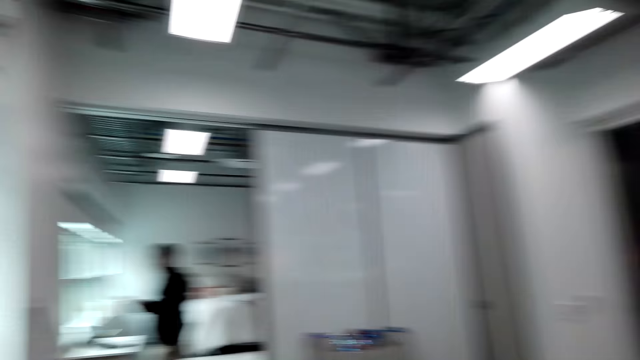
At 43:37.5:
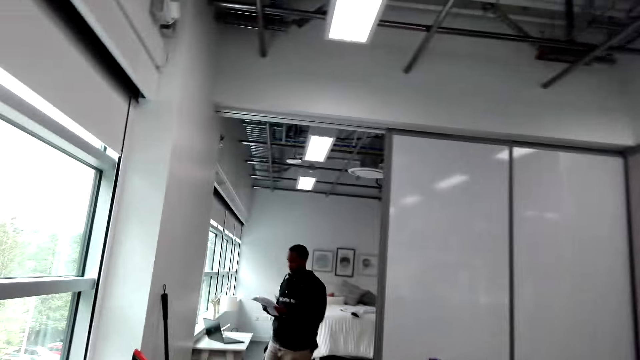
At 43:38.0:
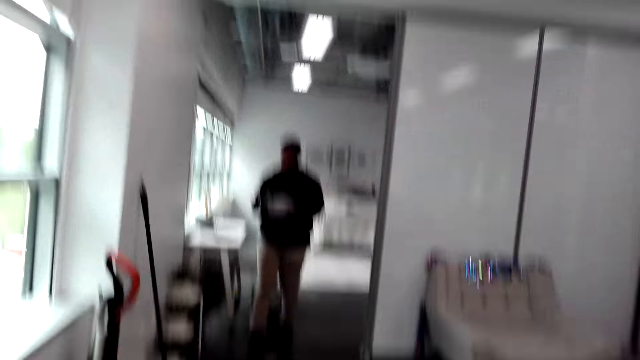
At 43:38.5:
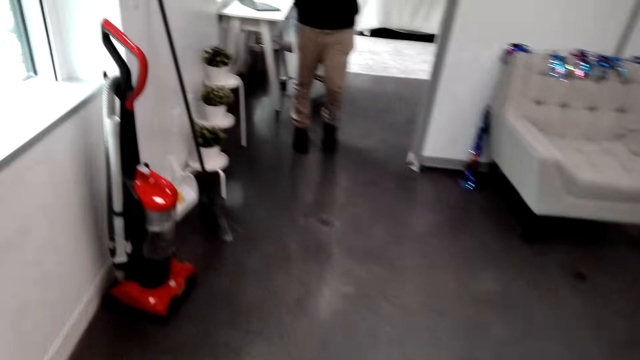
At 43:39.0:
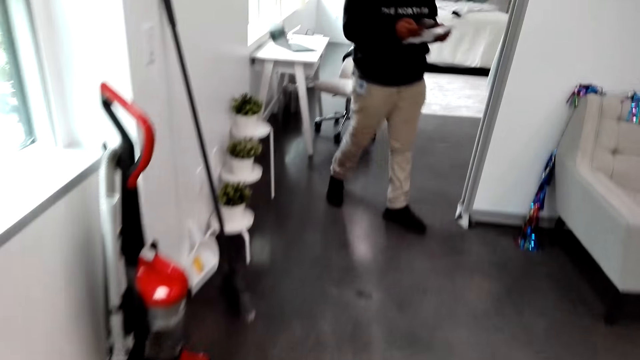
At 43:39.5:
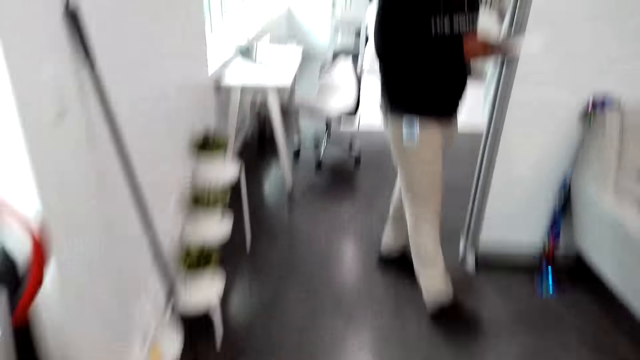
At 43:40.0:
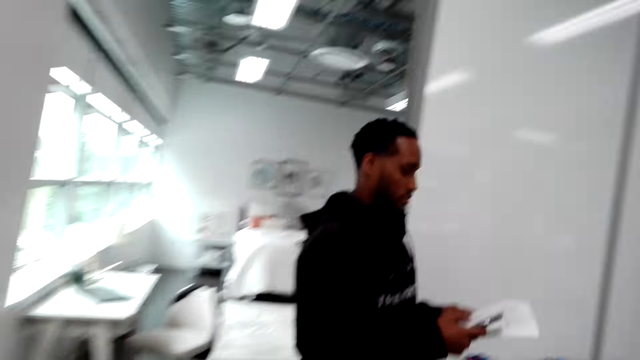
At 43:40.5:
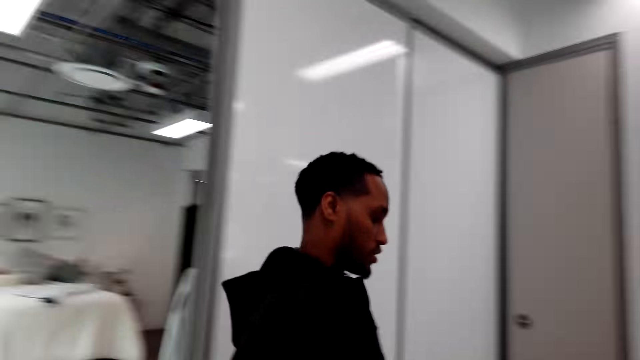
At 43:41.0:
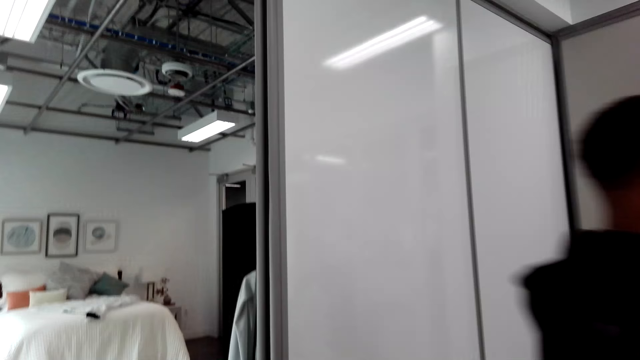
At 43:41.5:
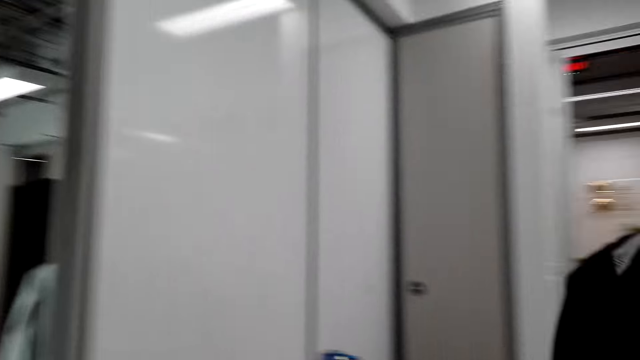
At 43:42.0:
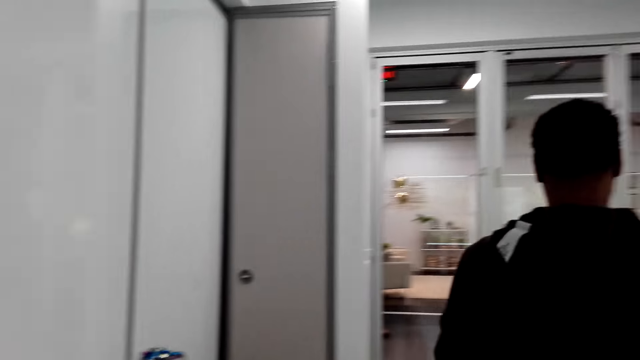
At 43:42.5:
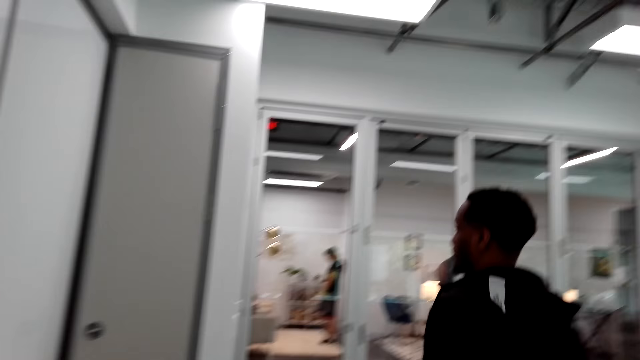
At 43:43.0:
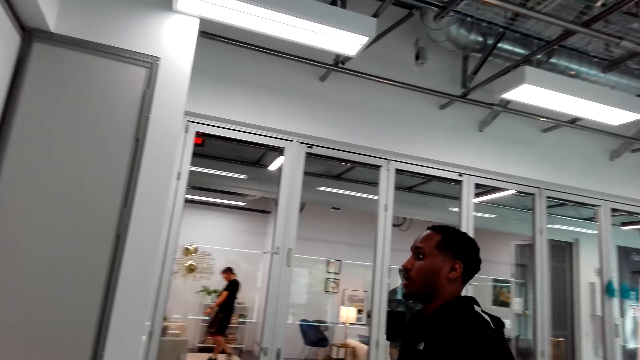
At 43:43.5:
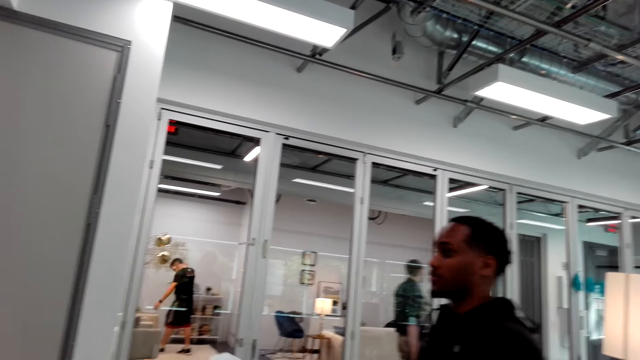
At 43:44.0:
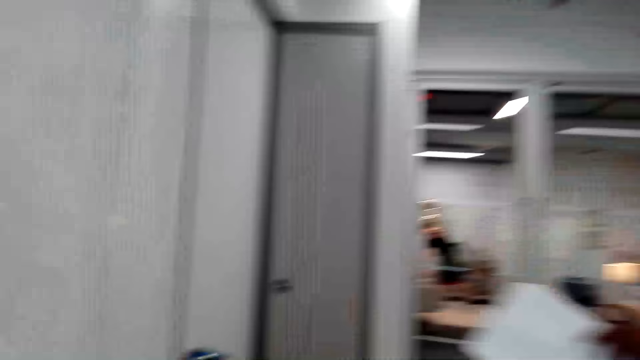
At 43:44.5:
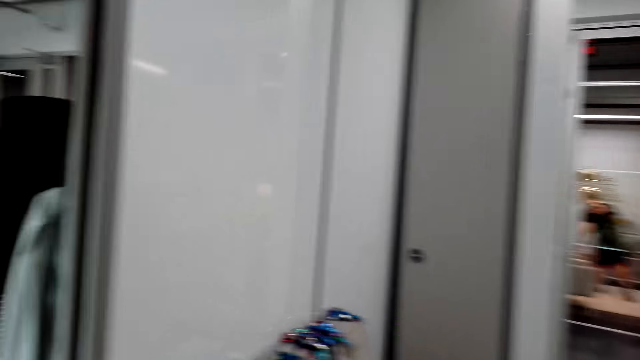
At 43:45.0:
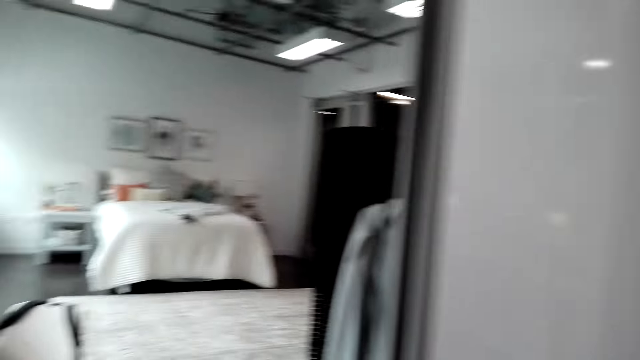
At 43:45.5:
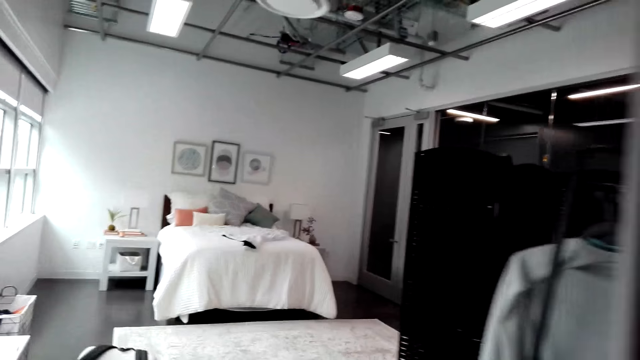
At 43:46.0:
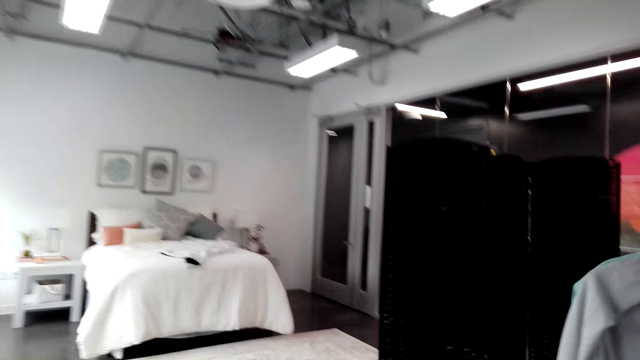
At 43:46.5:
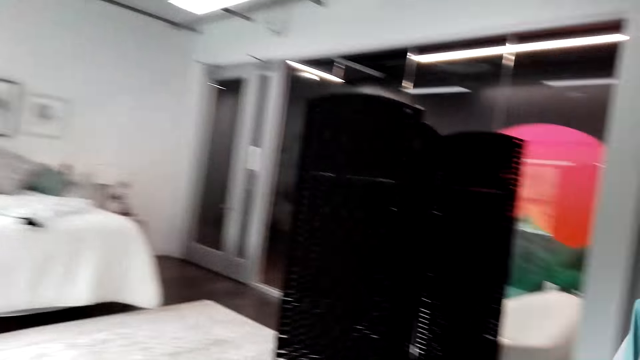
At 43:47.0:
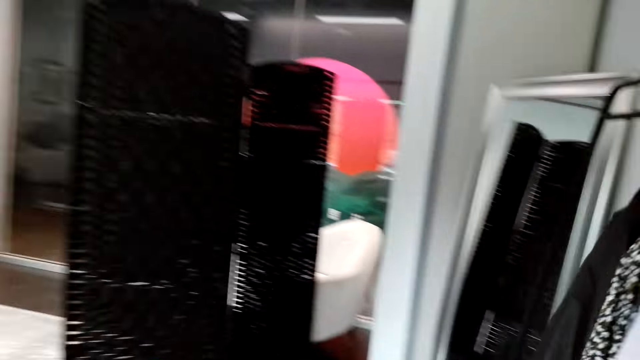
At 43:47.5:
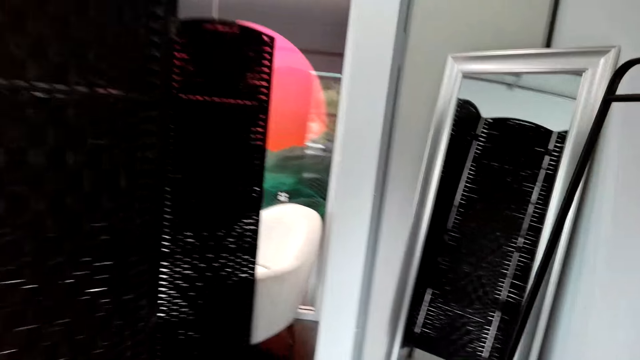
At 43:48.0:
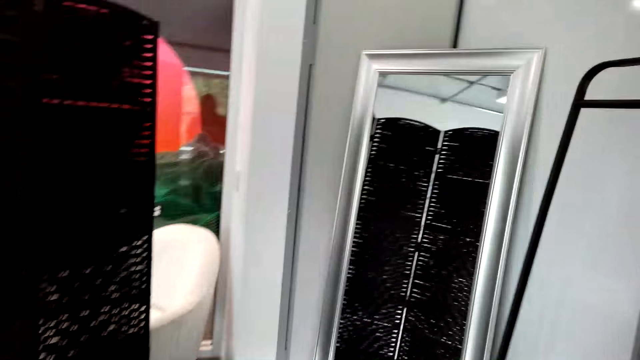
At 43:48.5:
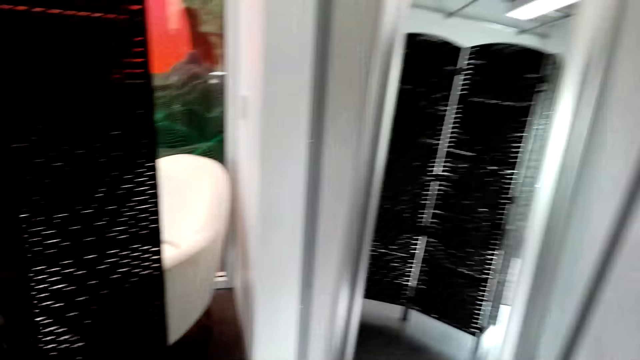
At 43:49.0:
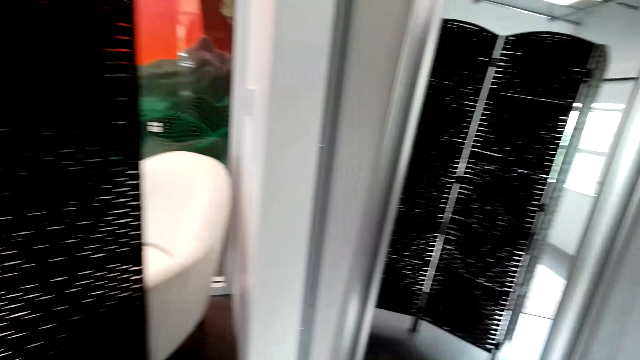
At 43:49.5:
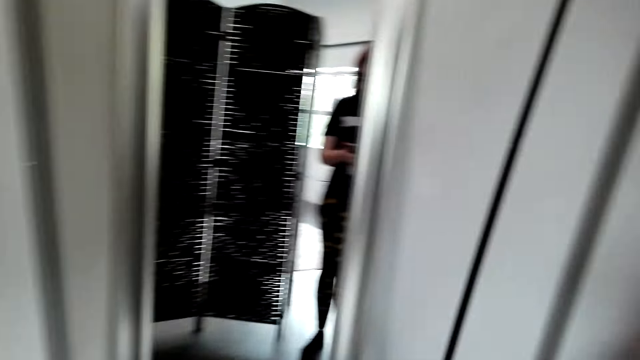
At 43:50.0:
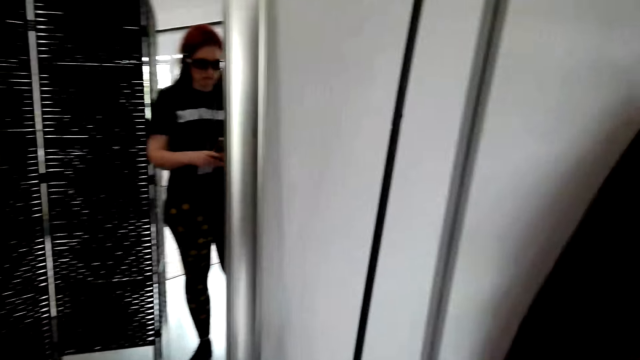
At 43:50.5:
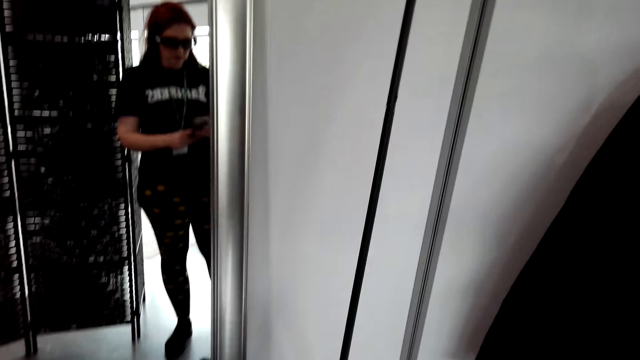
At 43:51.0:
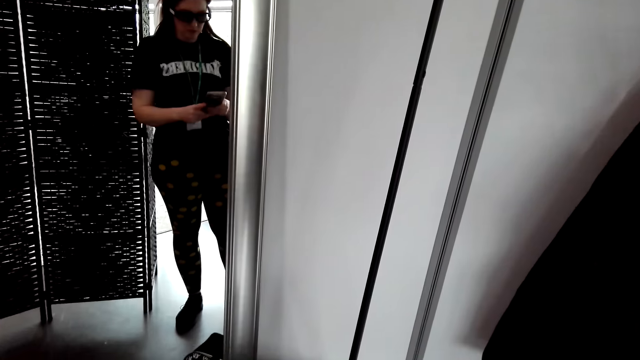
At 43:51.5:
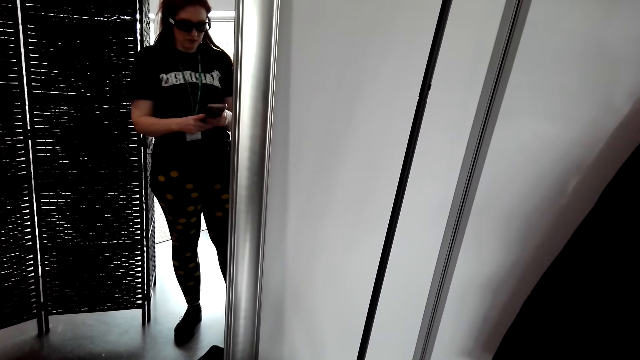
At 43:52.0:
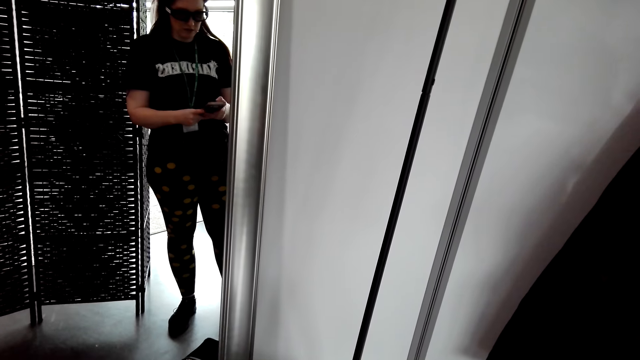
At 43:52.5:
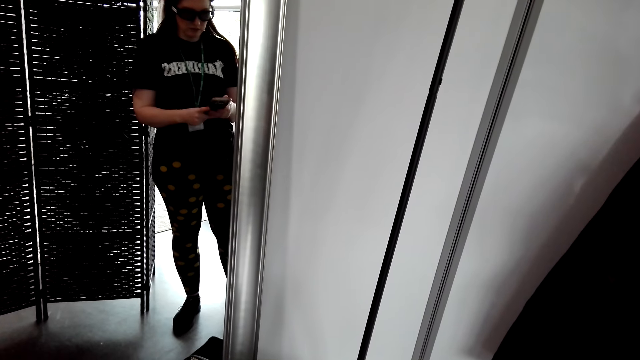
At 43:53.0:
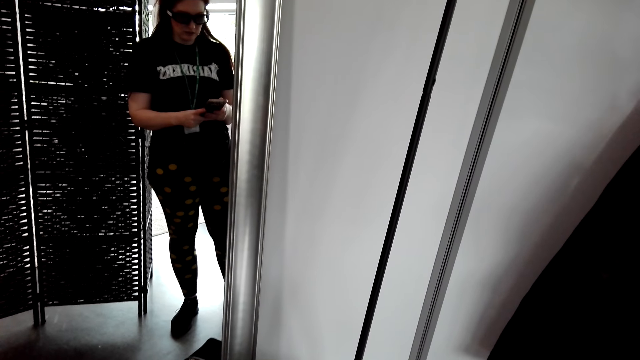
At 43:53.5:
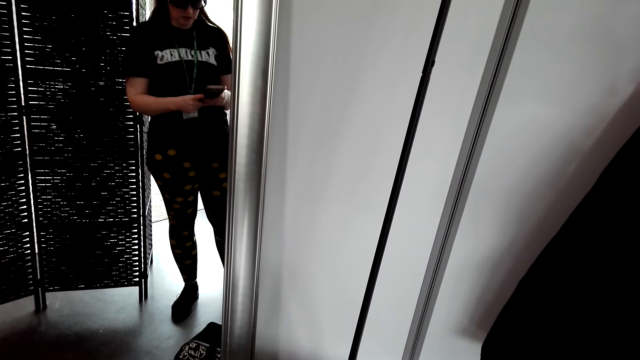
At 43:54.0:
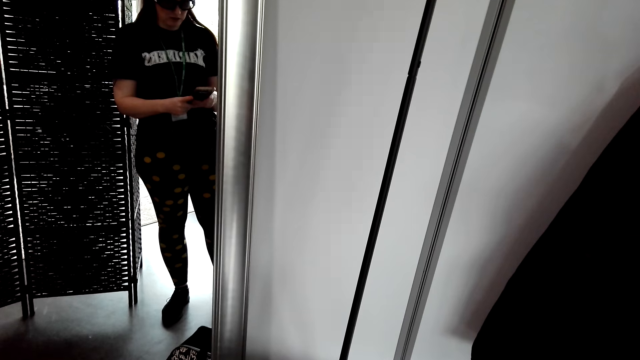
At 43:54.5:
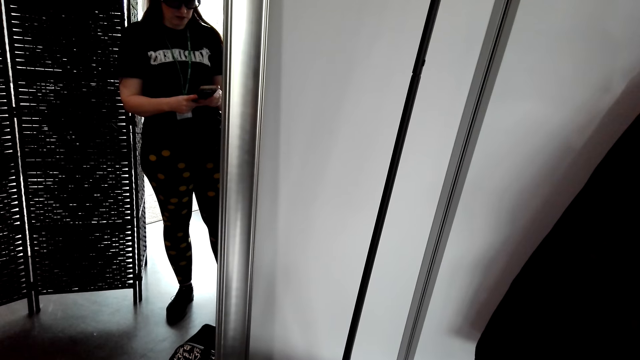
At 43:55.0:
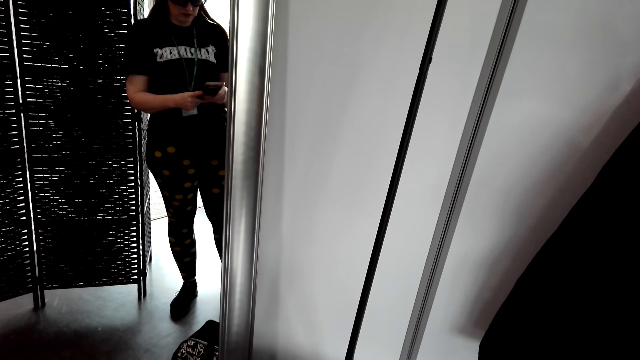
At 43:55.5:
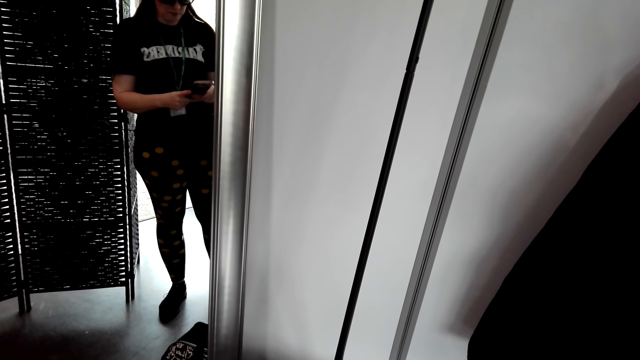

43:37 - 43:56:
A person talks to the camera wearer. The camera wearer holds her phone in her hands in front of the mirror.
